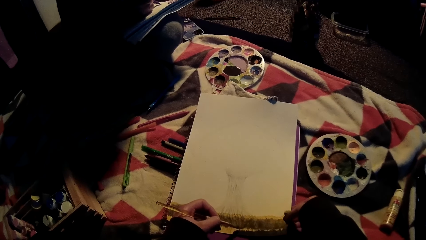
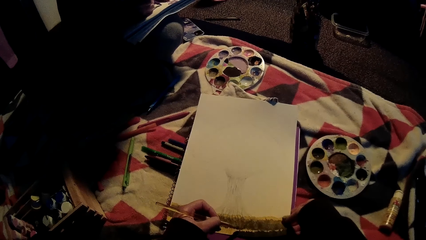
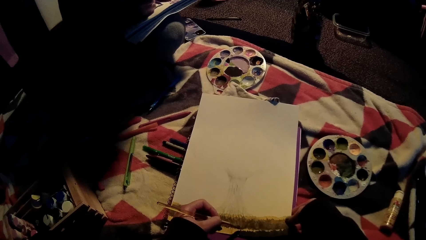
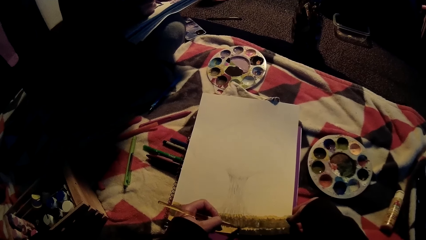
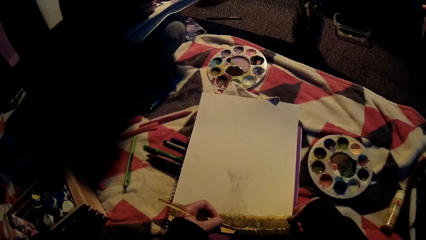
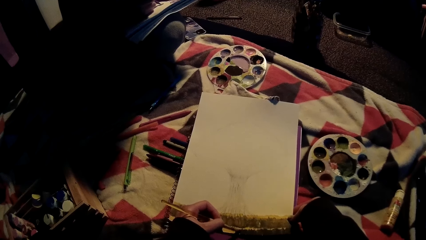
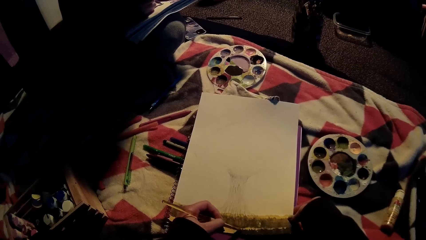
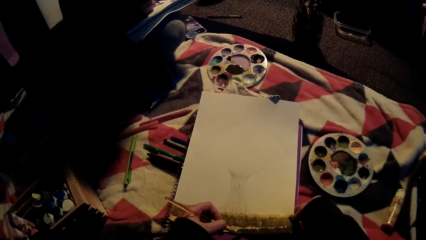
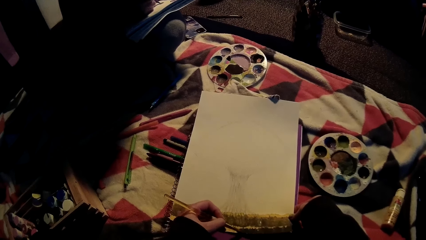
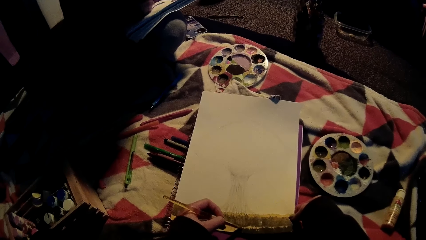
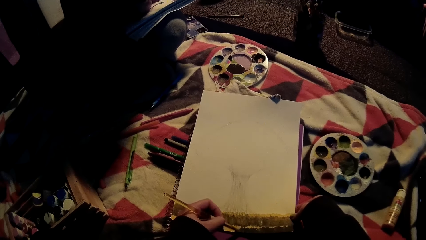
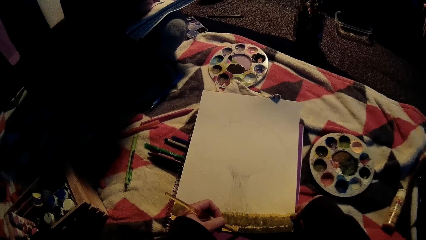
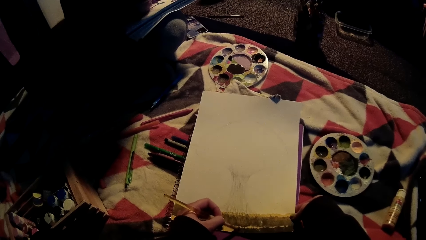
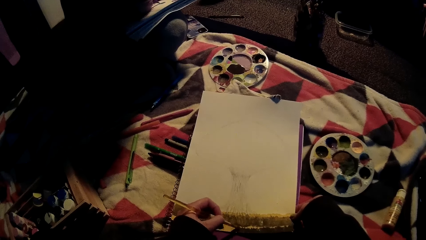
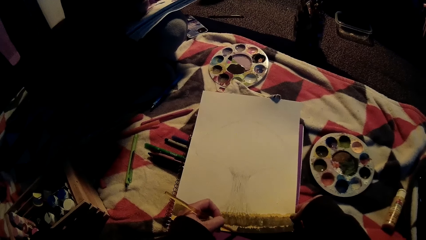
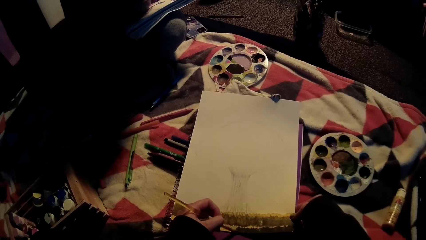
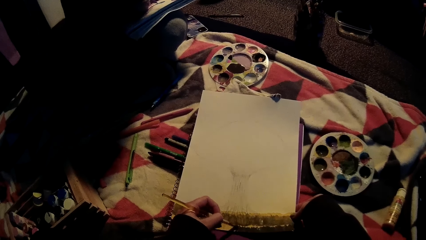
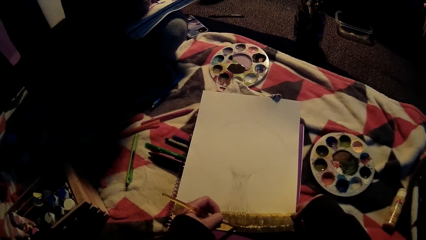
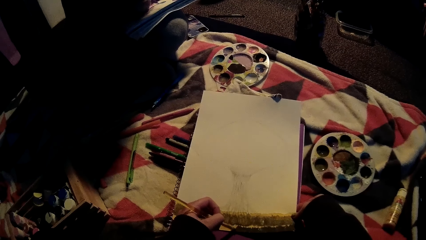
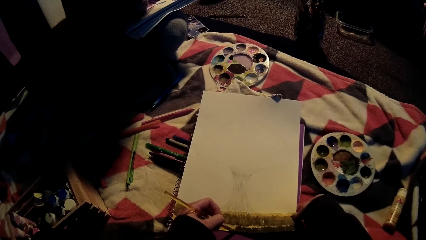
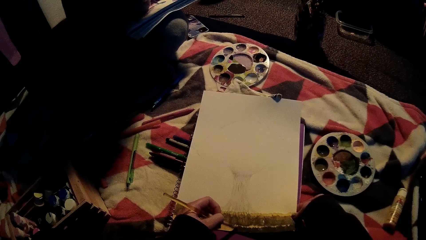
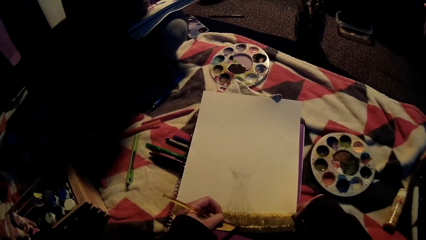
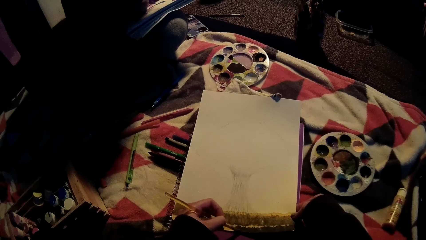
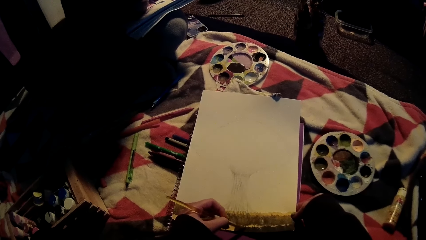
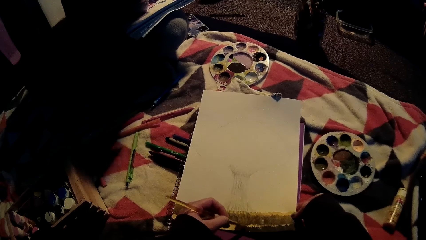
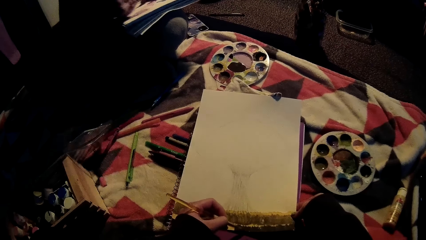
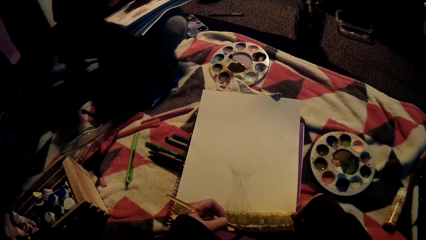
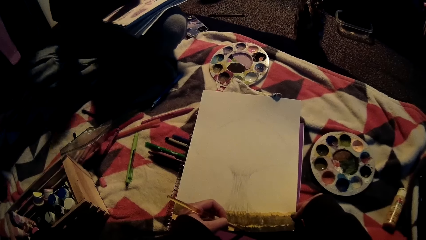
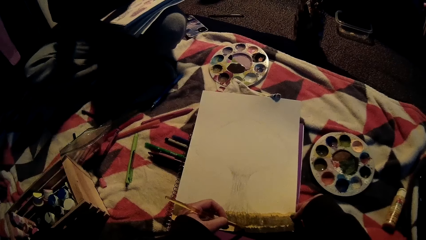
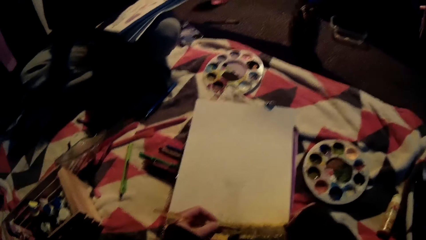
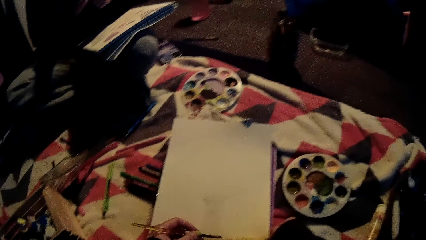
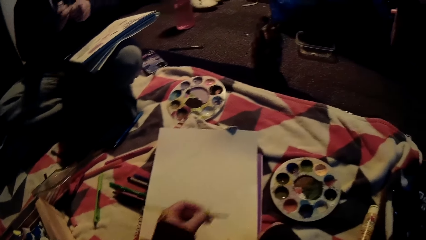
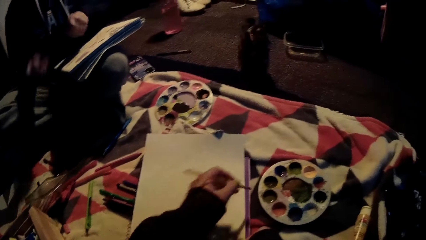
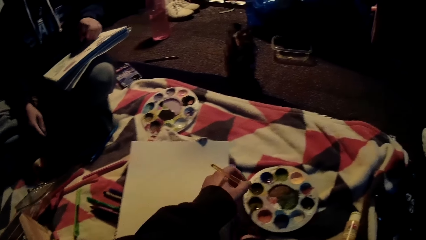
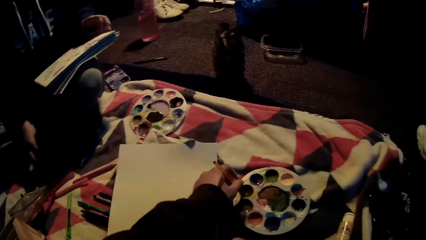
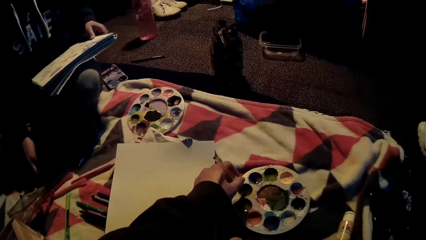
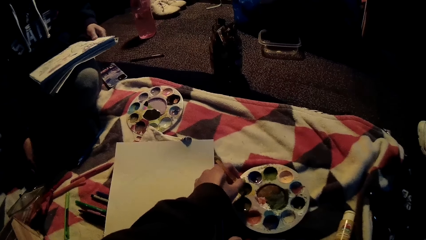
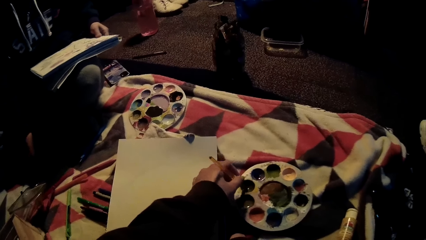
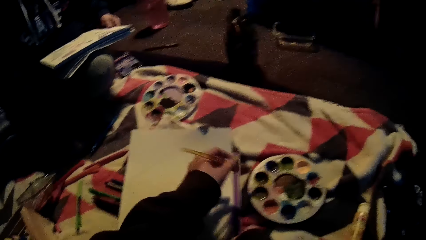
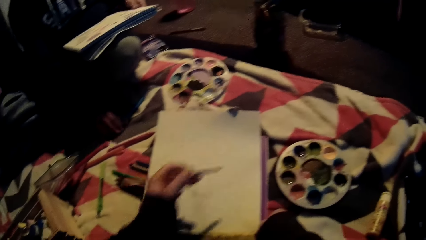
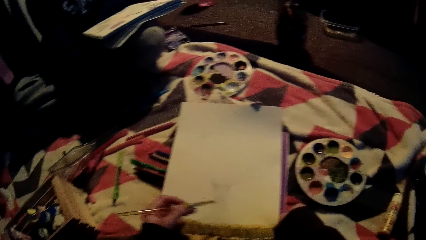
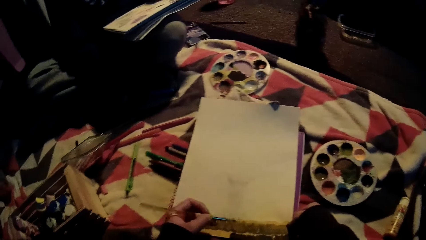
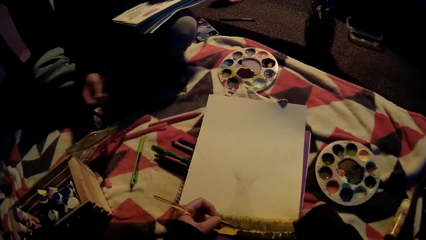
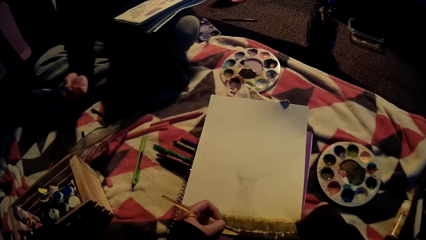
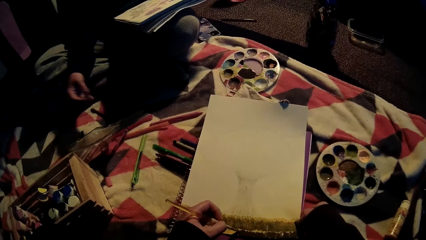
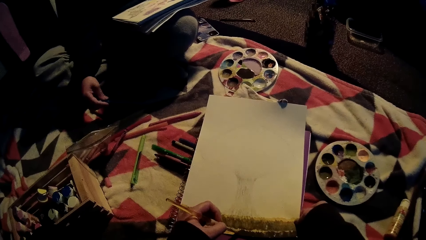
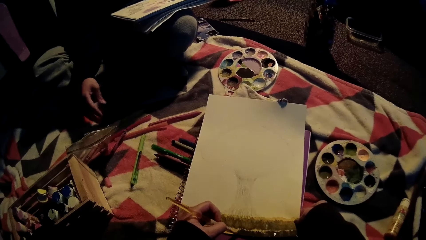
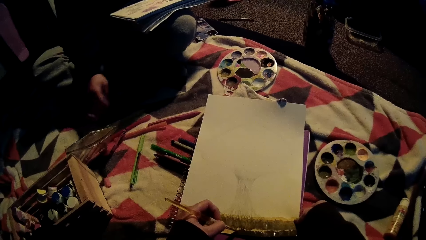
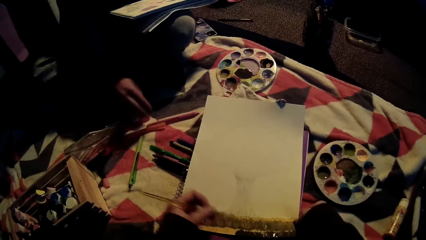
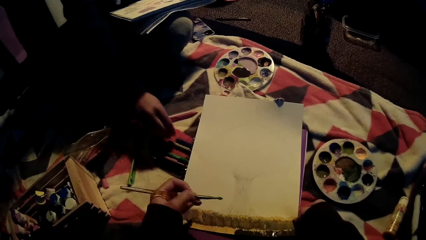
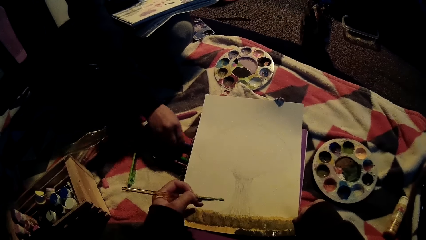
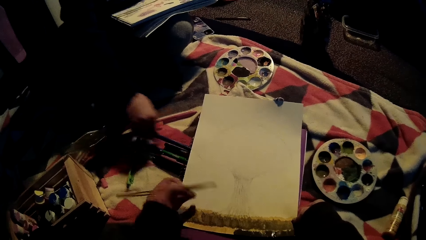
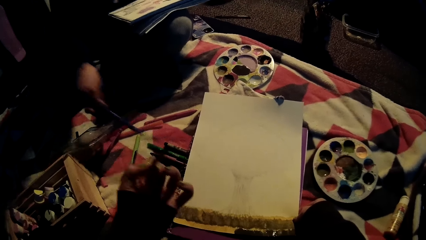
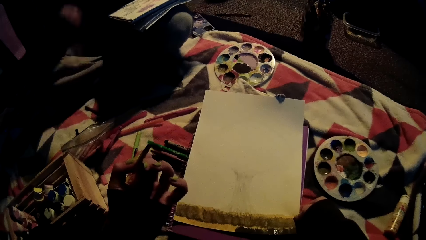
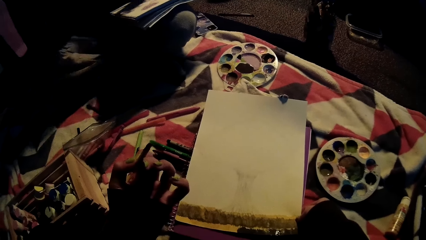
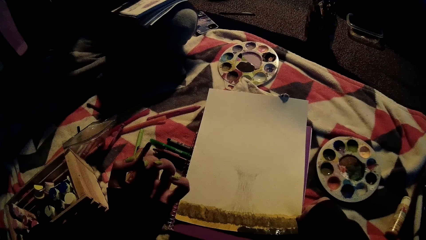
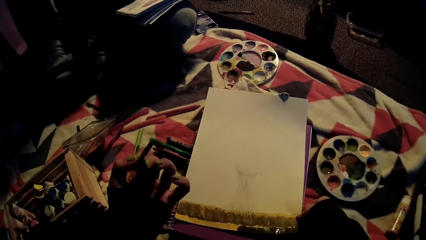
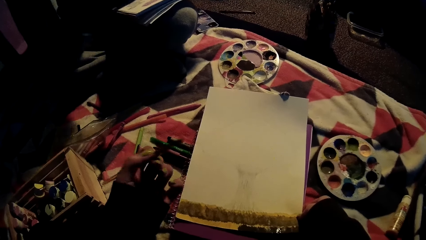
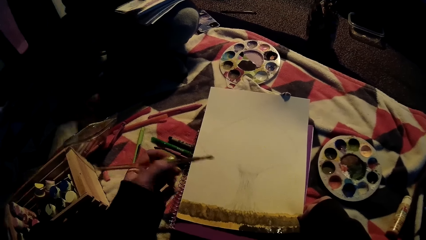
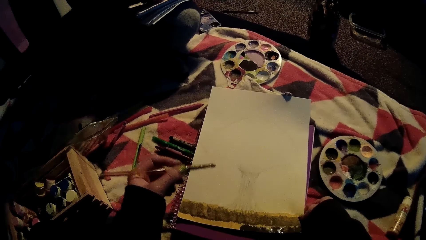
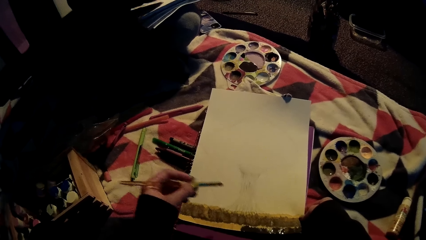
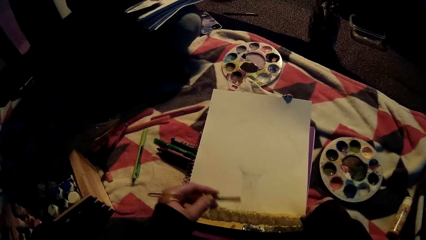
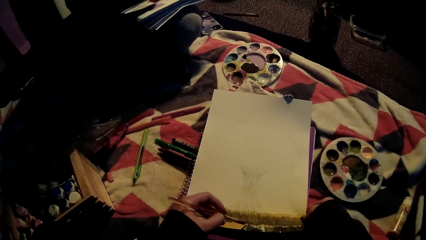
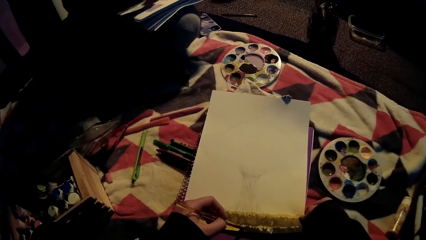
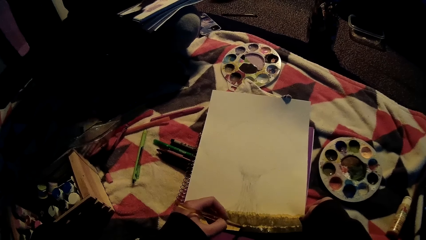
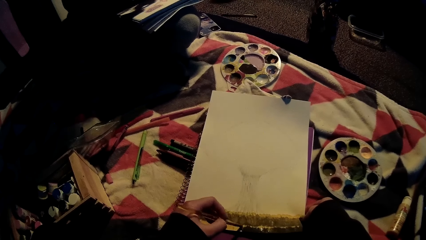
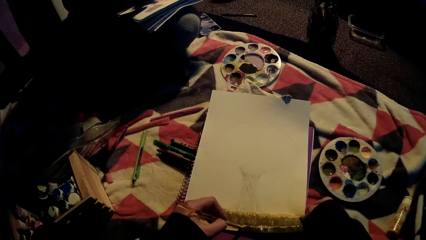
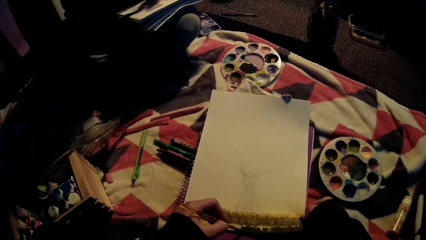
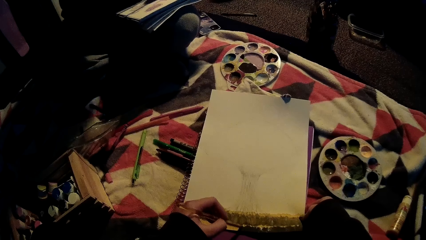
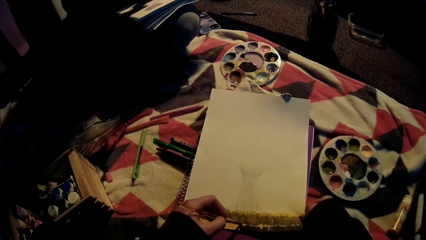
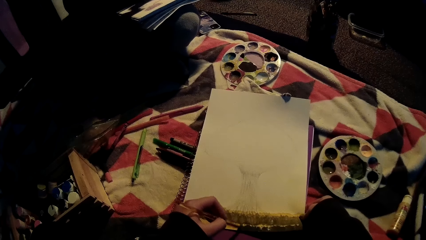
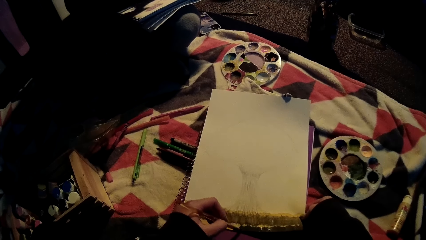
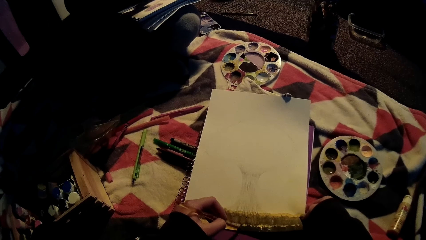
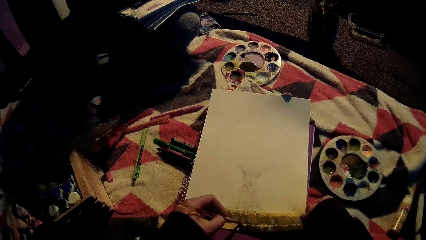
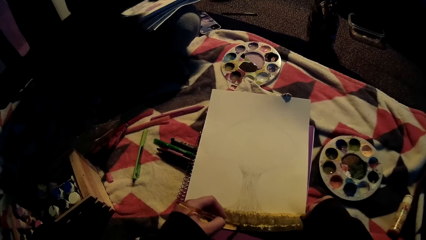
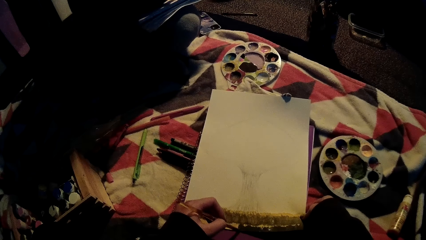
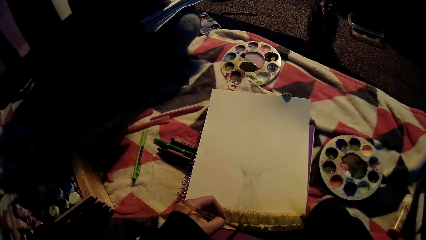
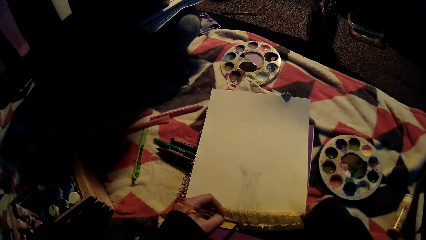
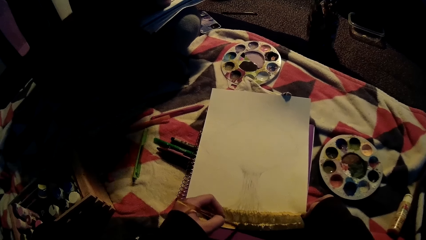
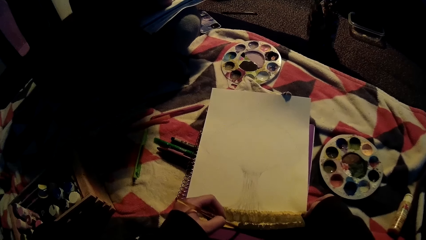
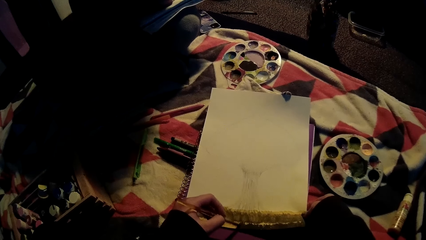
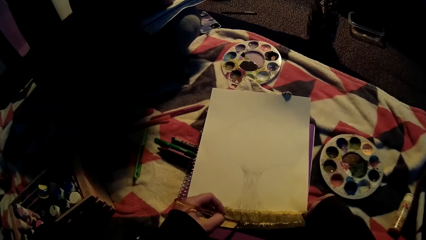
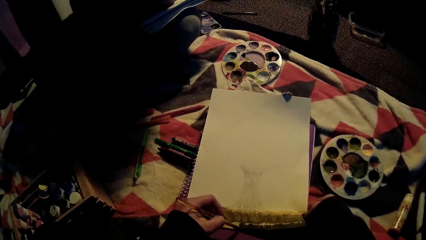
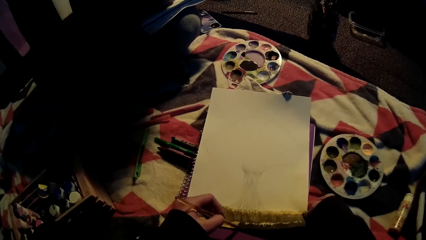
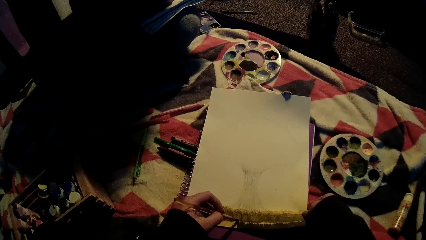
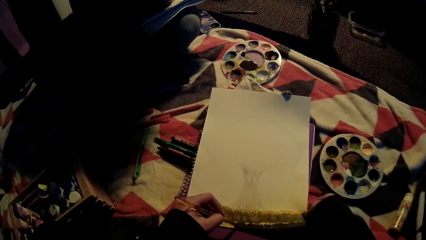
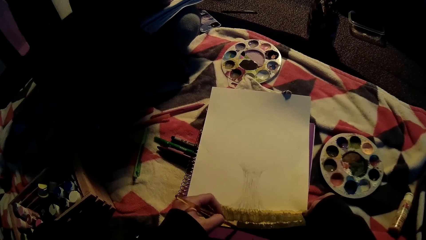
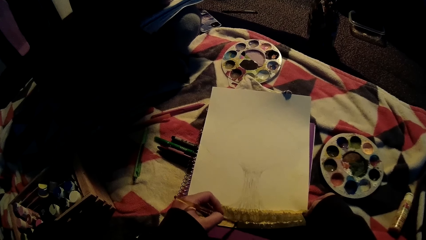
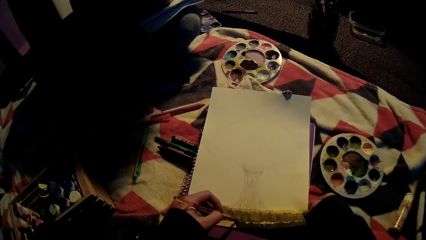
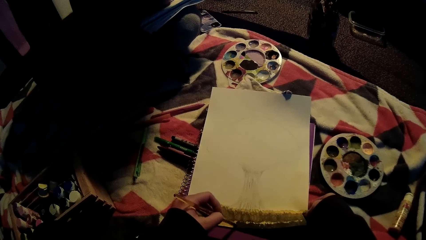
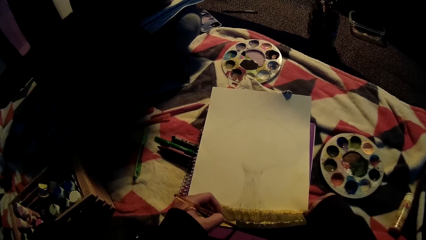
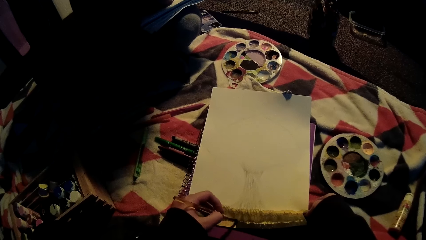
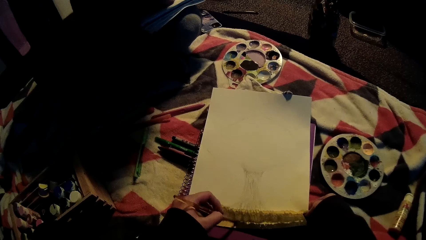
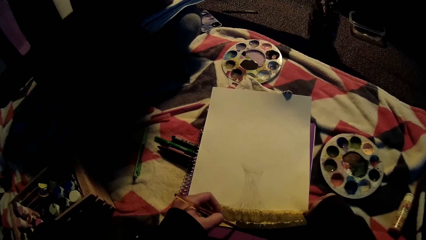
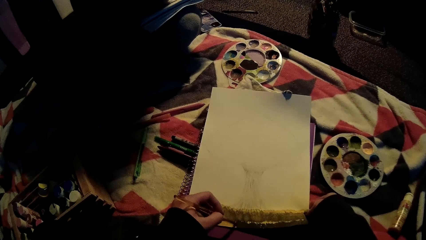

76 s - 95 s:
The camera wearer takes paint from a paint palette with the paintbrush in her left hand. She paints the bottom of the piece of paper with the paintbrush in her left hand. A woman picks up a navy blue crayon pencil with her right hand. The camera wearer raises the paintbrush in her left hand upwards. She paints the bottom of the piece of paper with the paintbrush in her left hand.
